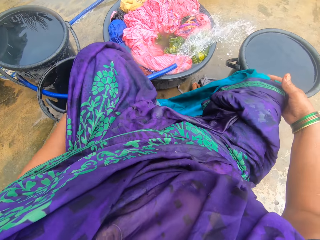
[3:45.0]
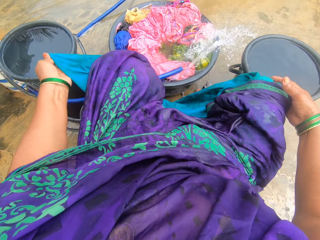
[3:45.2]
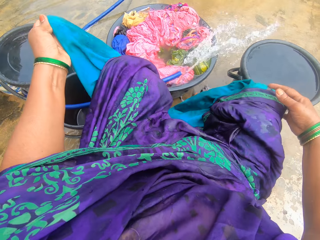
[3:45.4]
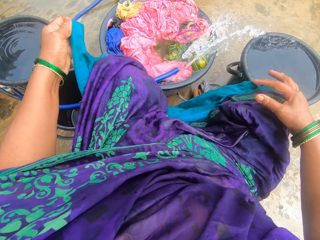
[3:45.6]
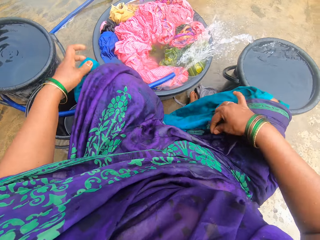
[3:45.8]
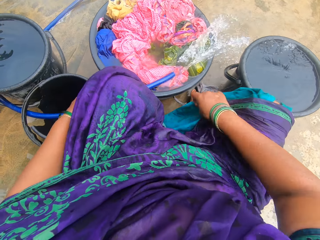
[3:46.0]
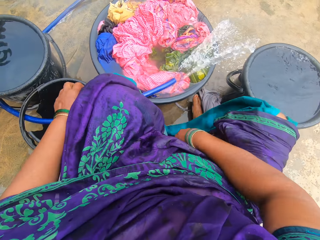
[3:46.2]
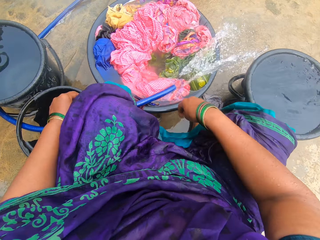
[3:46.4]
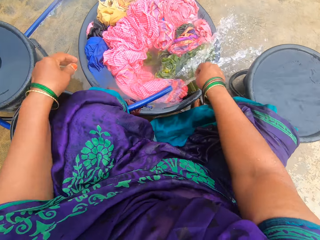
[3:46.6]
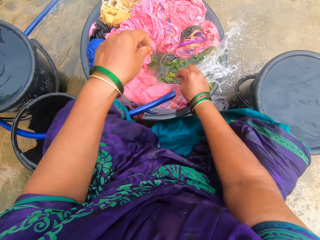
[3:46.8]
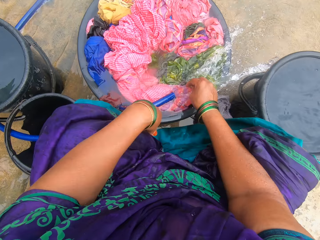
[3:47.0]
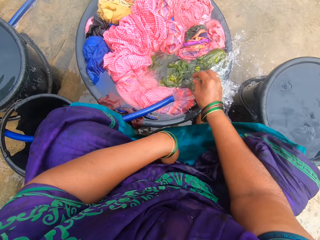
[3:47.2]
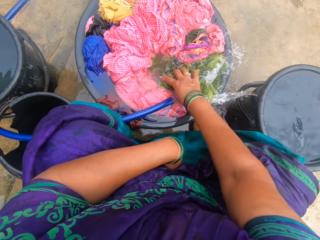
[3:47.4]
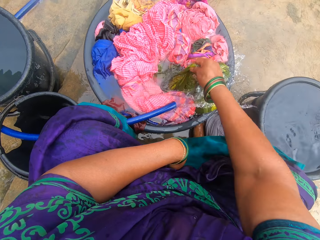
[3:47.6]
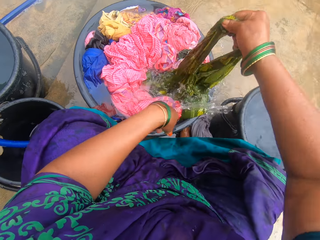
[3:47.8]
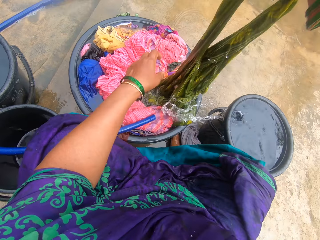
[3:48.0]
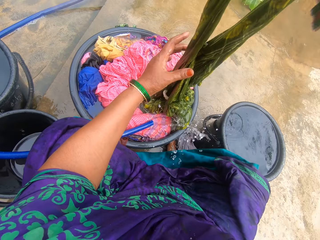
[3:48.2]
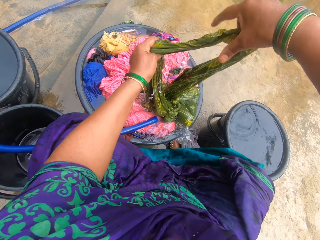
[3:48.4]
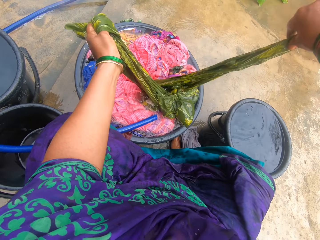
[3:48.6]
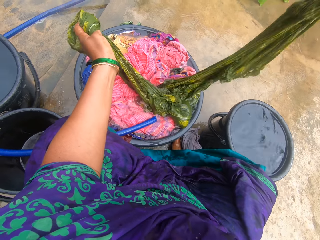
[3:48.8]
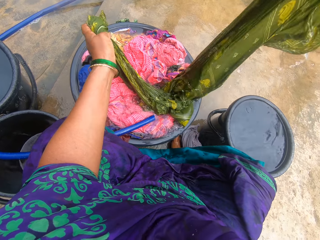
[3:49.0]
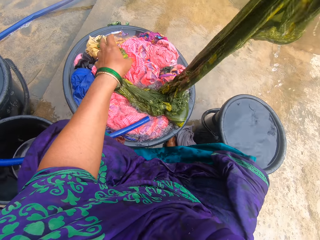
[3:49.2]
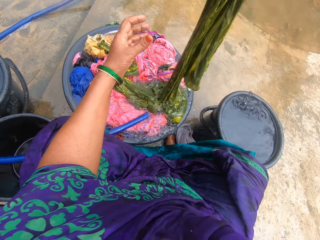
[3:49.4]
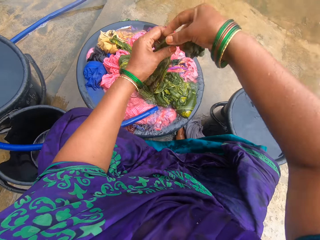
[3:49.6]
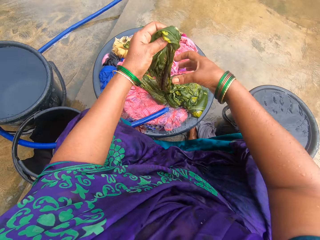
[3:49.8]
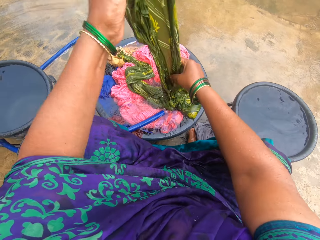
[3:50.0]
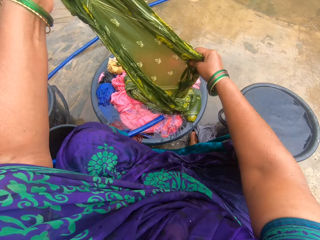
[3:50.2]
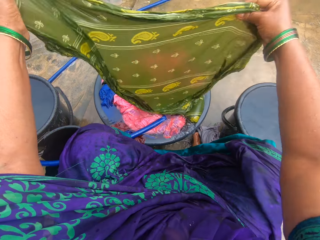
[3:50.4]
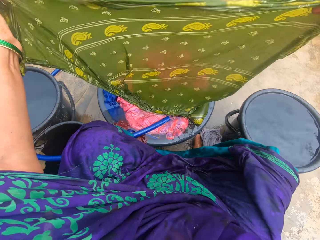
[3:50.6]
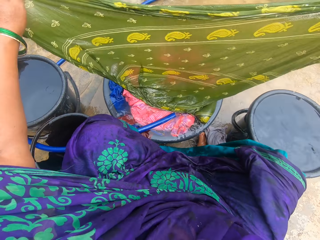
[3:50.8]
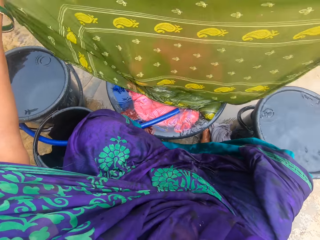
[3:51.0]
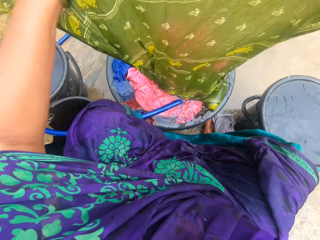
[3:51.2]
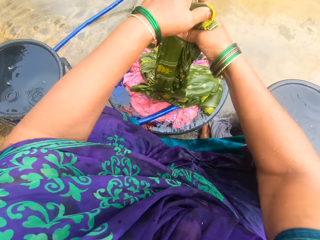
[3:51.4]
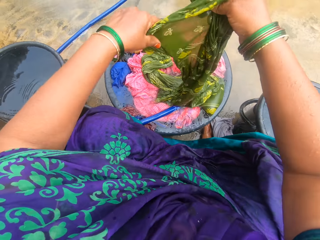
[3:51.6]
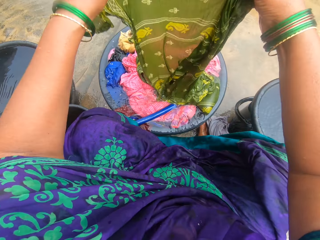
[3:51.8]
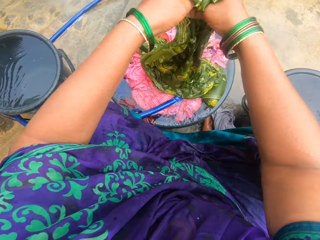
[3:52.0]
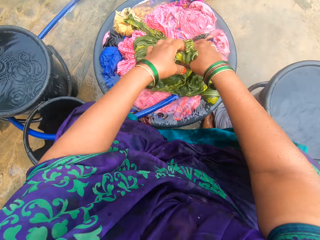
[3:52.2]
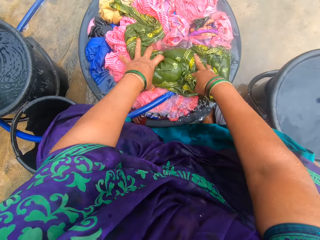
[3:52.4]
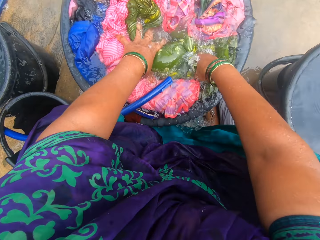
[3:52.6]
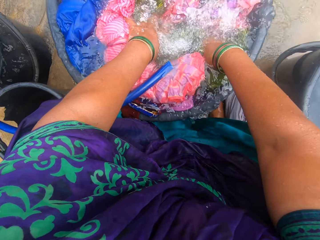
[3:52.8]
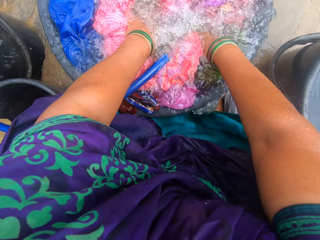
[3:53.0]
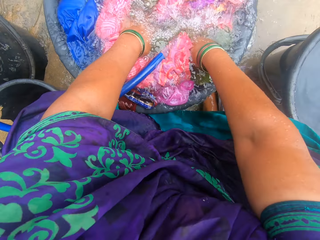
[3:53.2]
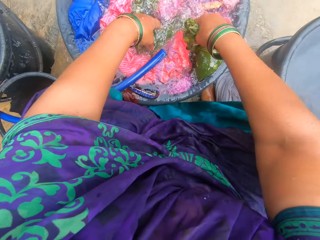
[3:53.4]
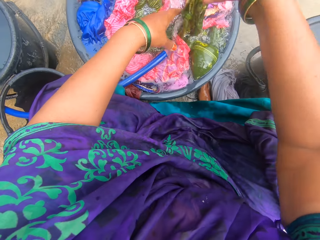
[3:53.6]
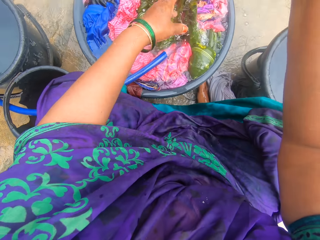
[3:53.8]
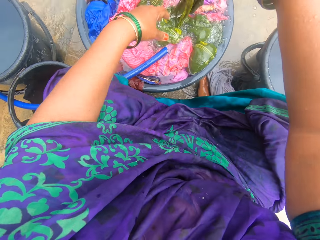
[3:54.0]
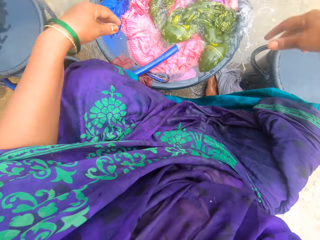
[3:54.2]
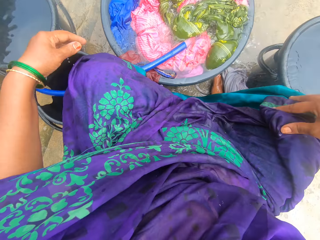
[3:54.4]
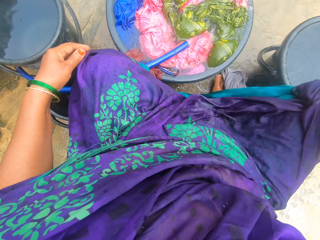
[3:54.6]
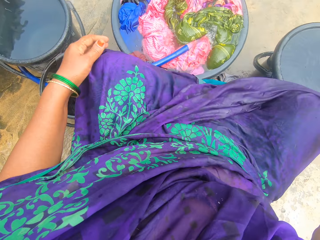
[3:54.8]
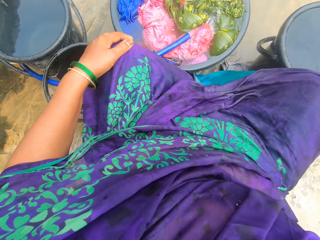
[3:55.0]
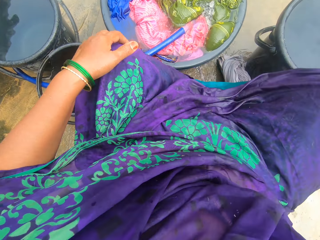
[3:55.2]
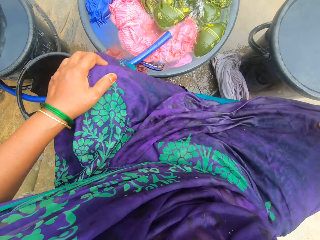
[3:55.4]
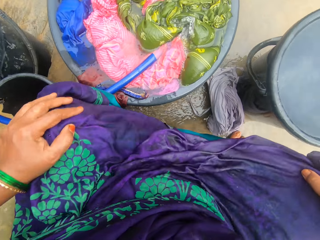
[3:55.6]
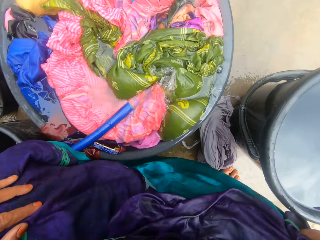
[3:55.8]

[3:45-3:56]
The camera wearer picks the cloth from the bowl. They stretch the cloth. They dip the cloth in the bowl. They stretch the cloth, drop the cloth, and stretch the cloth on their body.

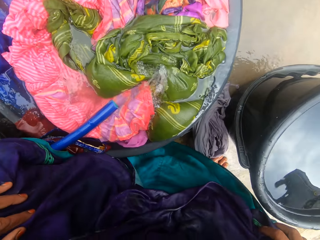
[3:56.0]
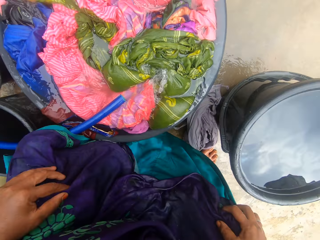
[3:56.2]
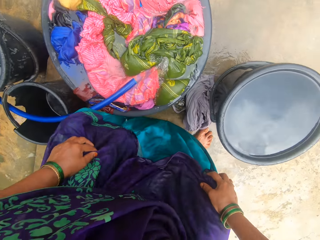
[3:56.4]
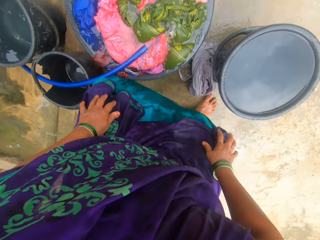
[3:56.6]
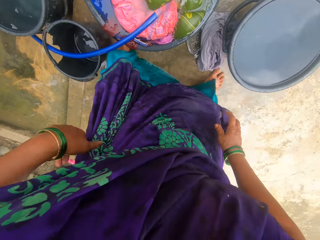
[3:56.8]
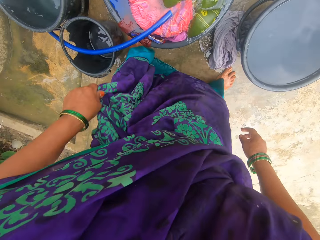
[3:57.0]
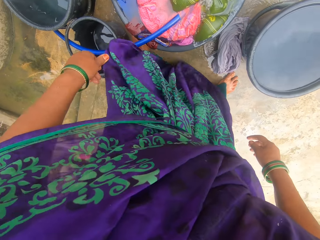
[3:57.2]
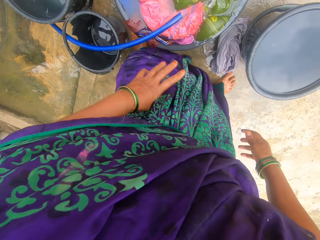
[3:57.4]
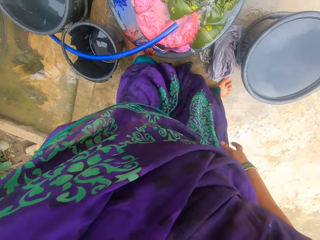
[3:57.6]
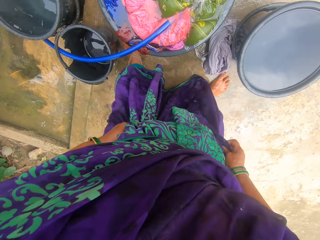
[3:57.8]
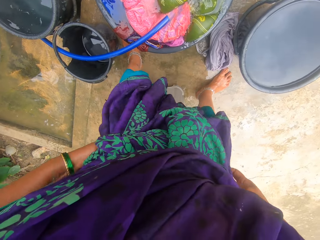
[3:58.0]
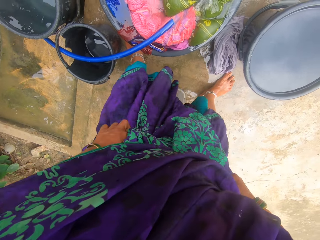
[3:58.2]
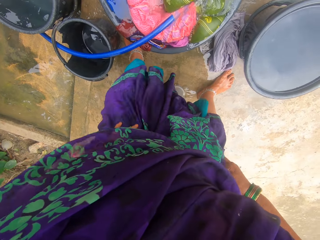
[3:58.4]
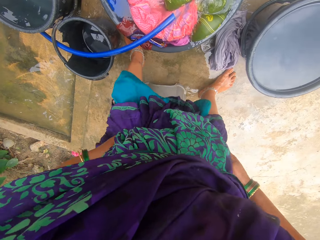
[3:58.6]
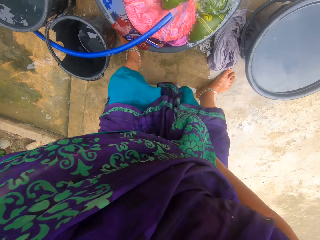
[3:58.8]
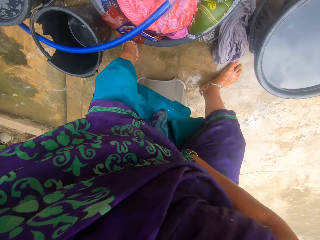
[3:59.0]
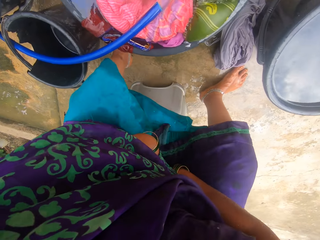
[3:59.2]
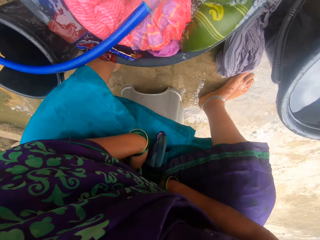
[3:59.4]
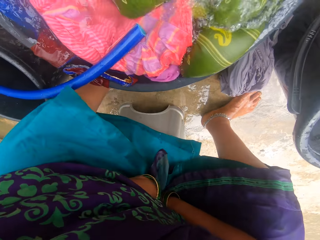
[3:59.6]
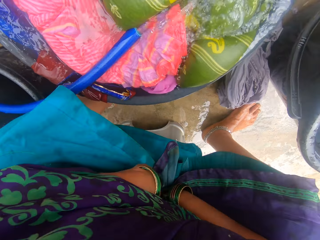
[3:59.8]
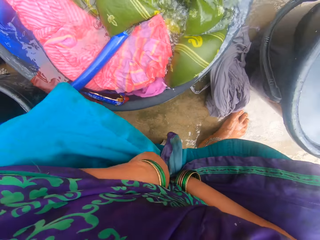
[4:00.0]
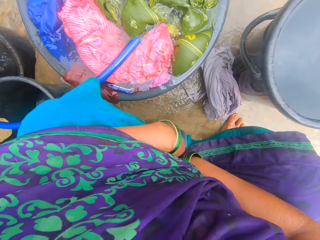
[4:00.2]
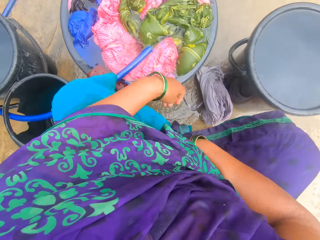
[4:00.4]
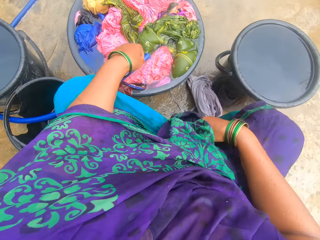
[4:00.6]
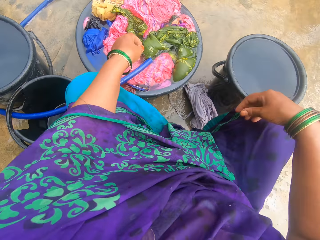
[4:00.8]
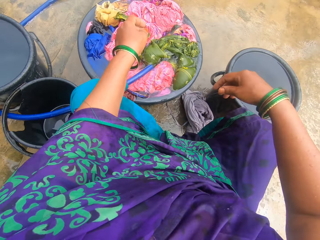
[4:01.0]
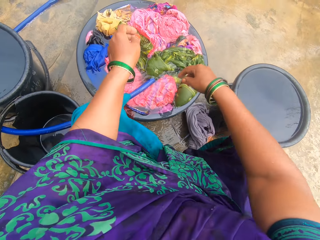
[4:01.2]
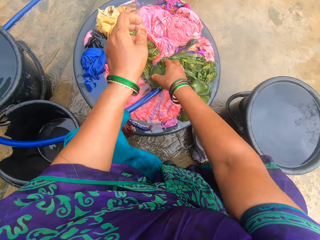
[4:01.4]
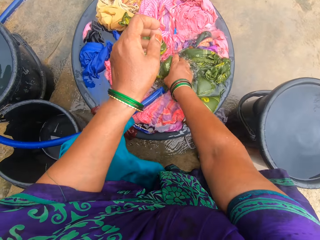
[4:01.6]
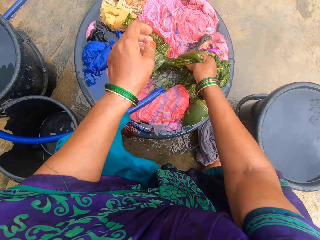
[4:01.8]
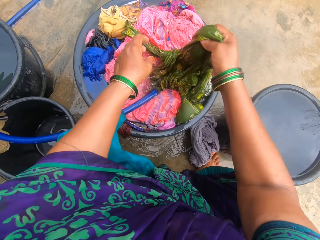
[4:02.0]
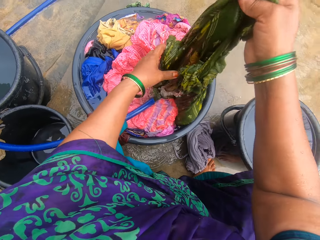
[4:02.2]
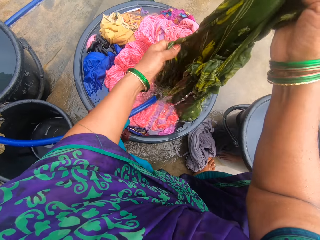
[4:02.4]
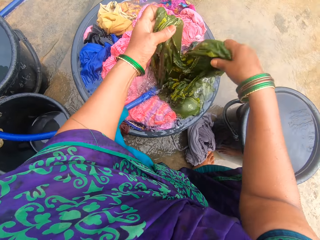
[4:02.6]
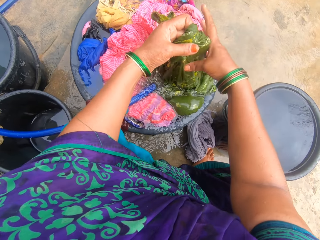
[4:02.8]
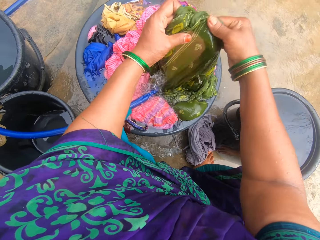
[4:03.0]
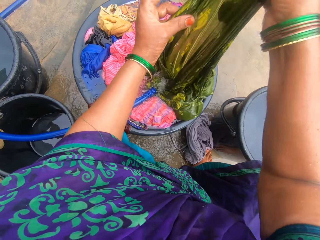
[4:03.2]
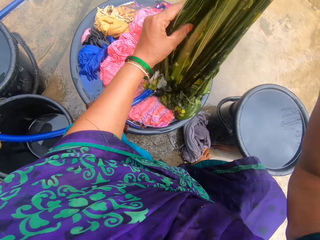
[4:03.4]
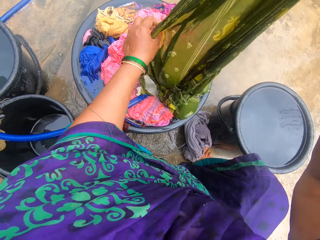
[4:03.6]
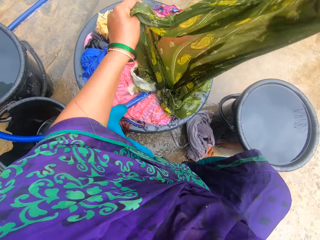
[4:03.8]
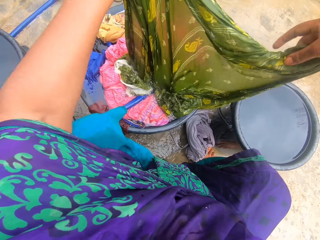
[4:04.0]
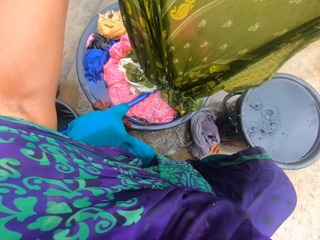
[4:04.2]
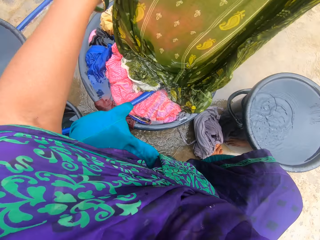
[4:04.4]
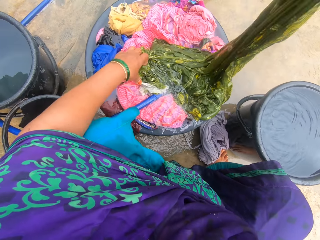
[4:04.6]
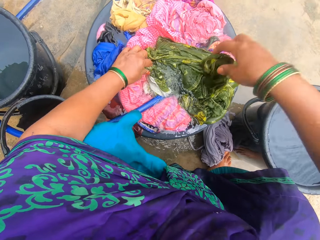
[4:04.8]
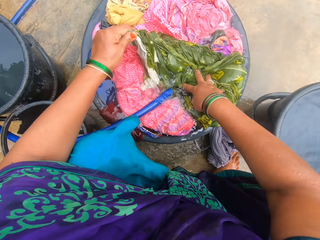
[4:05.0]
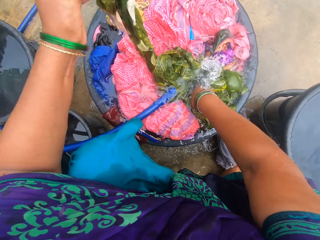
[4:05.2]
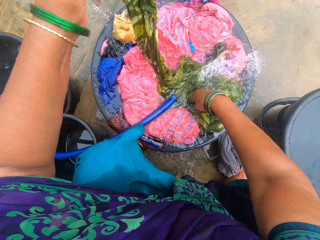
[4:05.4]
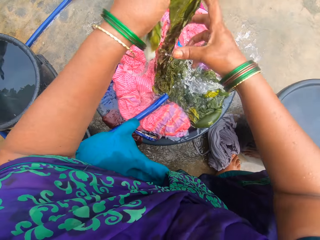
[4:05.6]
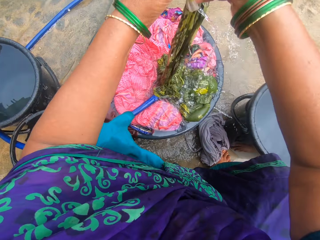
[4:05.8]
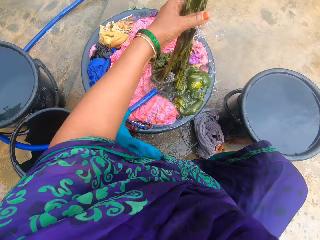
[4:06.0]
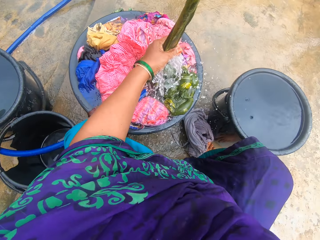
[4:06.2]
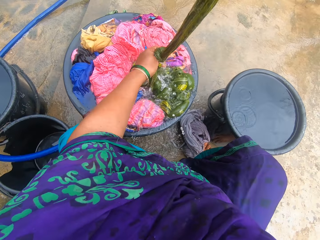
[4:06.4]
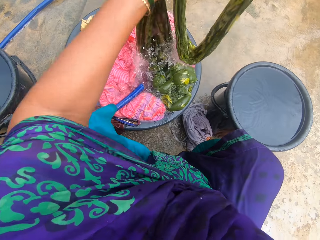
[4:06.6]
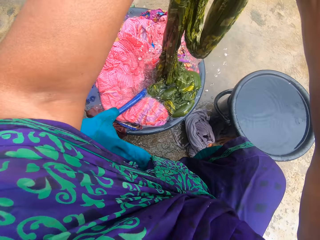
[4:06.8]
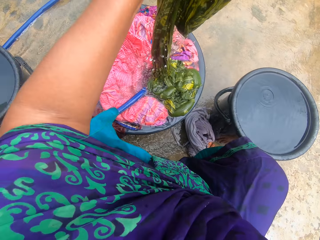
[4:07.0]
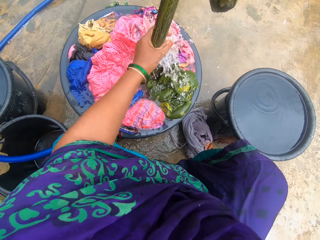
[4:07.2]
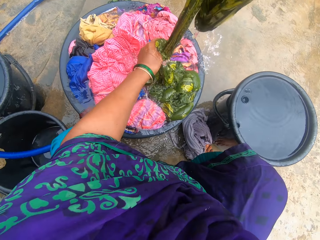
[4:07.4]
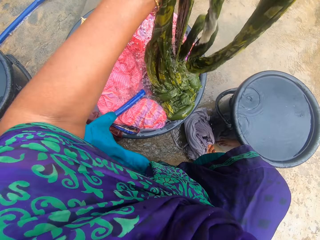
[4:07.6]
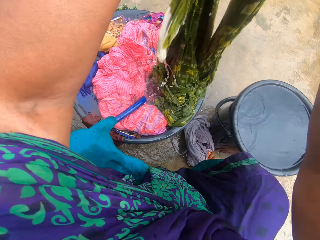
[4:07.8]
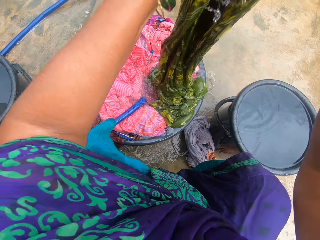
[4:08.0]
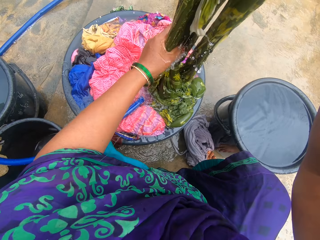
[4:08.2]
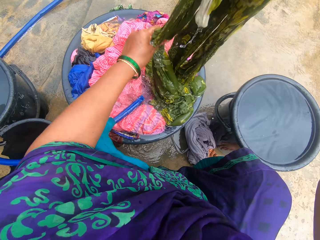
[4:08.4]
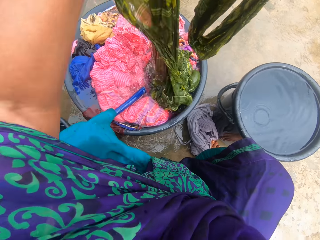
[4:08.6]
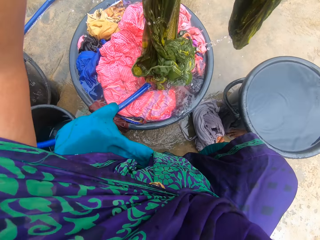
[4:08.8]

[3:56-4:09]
The camera wearer stands from the stool. She stretches the clothes on her body, adjusts her dress, folds the cloth, and sits on the stool. She picks the cloth from the bowl and stretches the cloth. She rinses the cloth. She dips the side of the cloth in the water and stretches the cloth.
